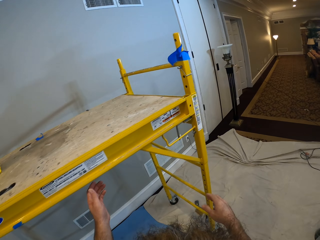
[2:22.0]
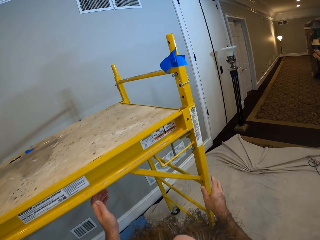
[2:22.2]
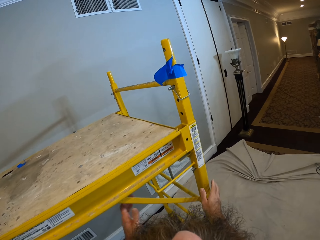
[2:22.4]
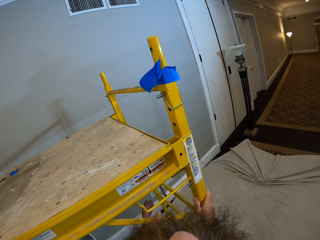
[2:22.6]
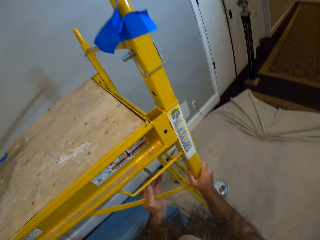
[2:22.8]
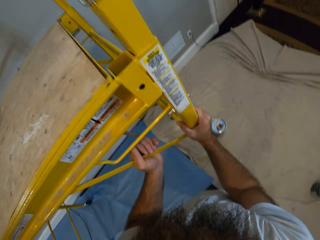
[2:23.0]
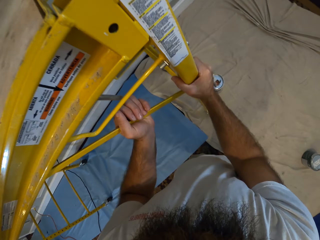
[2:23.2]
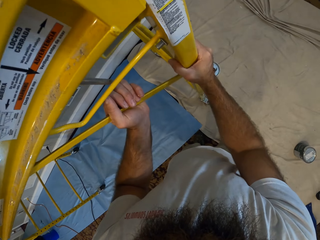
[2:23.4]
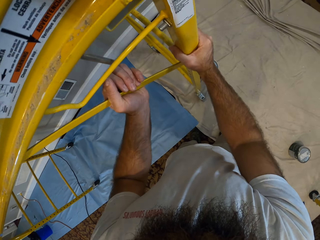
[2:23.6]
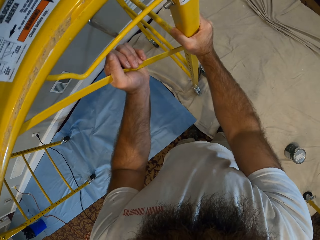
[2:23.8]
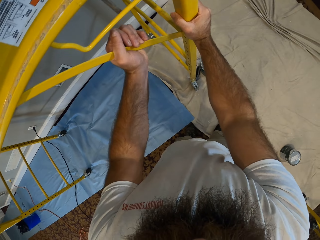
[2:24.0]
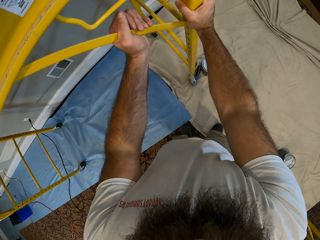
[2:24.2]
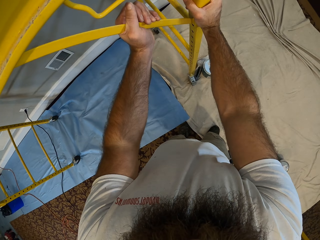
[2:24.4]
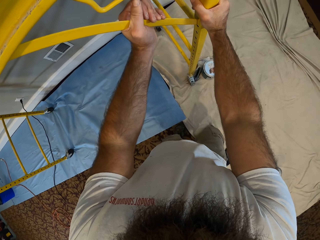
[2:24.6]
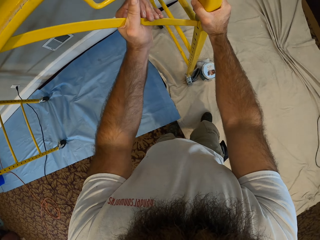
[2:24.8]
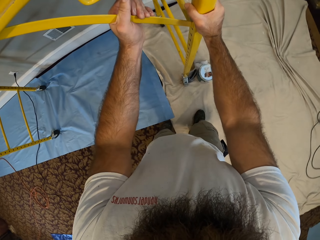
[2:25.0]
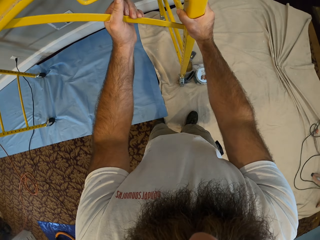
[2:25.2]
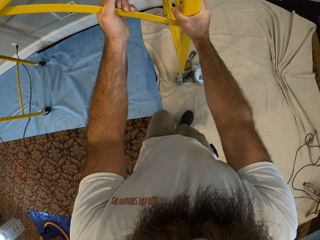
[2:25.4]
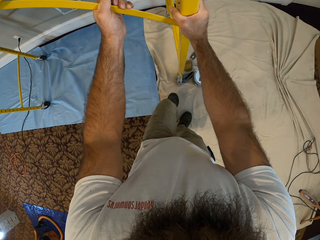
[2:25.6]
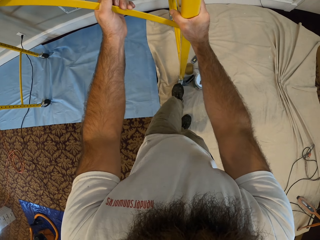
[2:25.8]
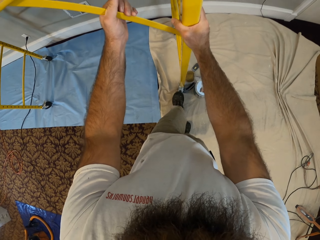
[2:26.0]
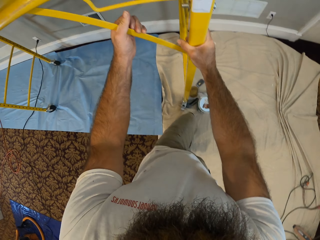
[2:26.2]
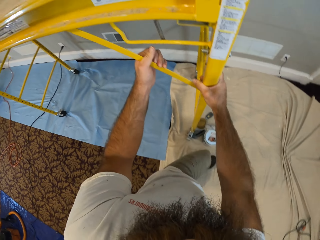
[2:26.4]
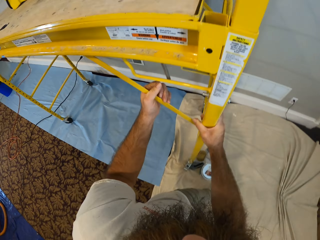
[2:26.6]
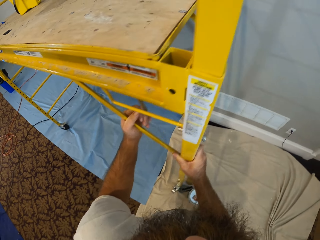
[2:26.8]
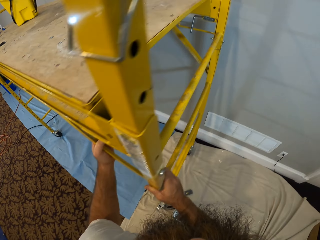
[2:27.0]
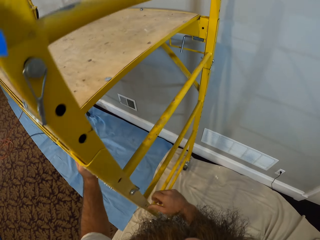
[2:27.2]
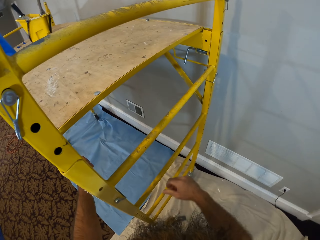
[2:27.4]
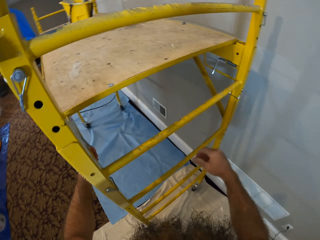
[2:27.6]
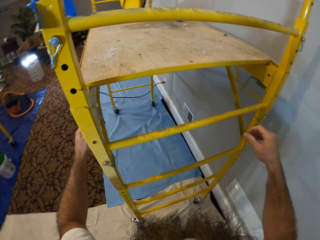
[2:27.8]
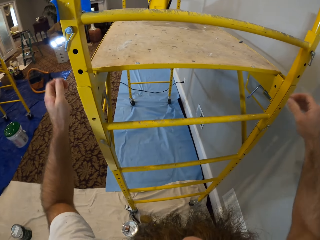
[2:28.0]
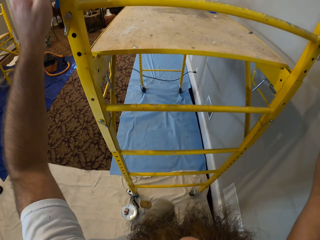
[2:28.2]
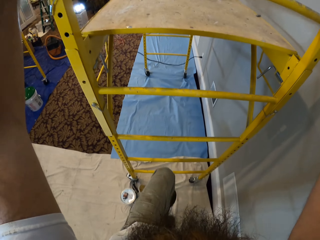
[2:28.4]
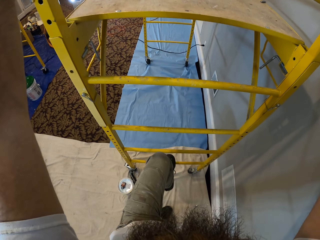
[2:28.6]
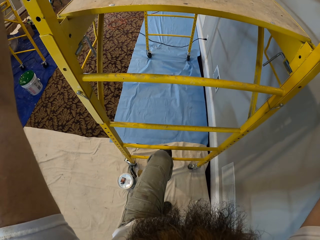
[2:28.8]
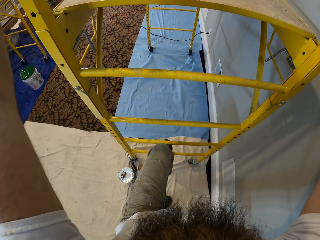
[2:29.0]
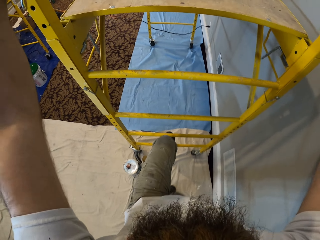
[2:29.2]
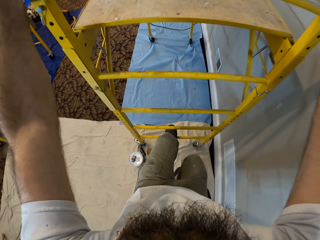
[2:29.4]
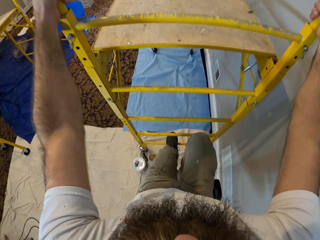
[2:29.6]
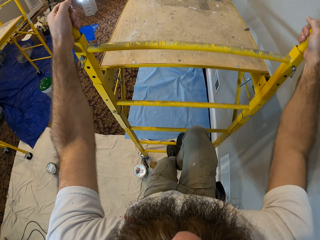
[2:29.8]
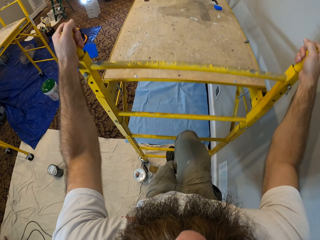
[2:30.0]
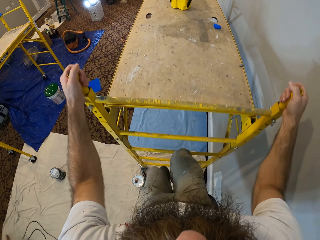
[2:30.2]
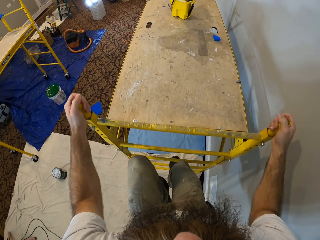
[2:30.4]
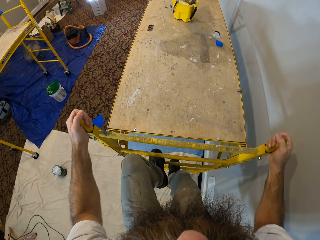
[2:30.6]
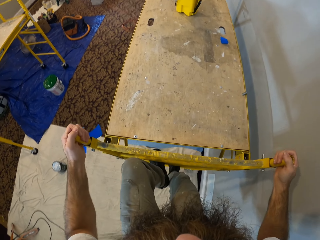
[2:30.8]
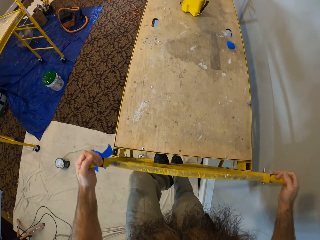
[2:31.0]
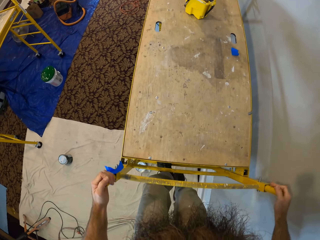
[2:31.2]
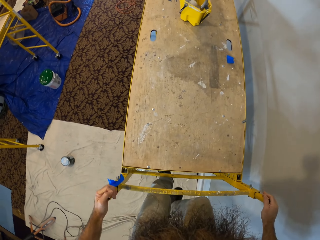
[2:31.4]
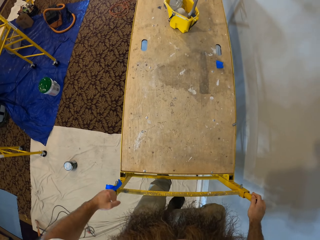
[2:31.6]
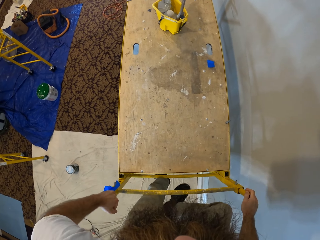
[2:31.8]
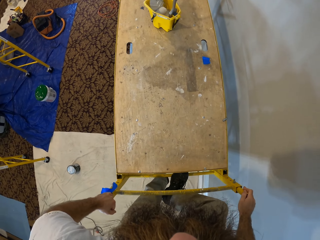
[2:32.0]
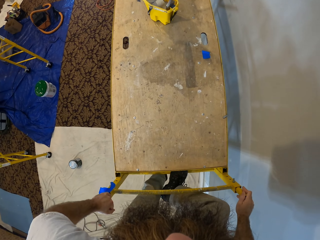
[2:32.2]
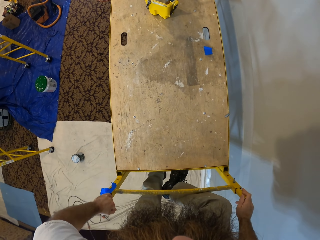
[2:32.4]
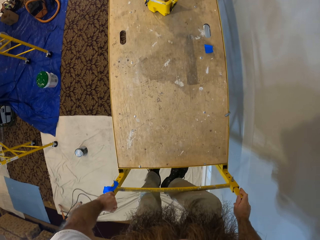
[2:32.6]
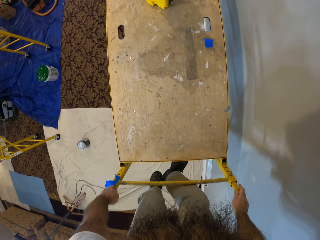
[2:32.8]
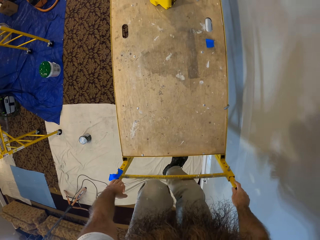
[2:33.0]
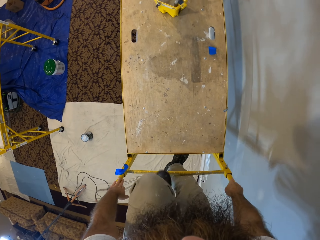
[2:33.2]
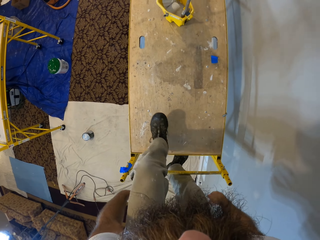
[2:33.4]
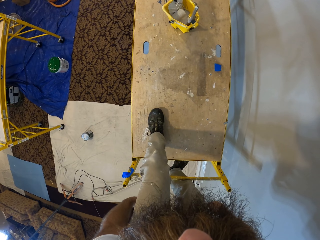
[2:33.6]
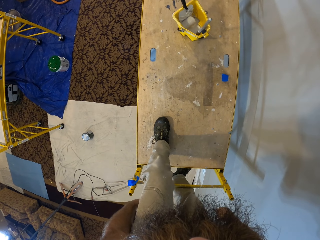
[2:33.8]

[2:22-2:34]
The camera wearer adjusts the scaffold with his hands. He climbs up the scaffold with his hands and legs.

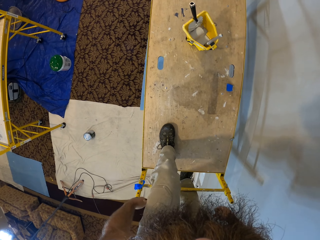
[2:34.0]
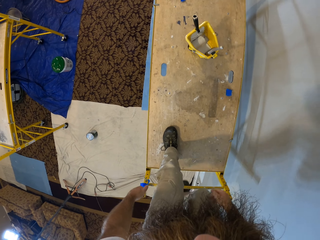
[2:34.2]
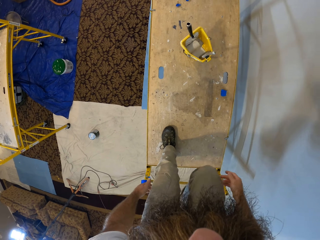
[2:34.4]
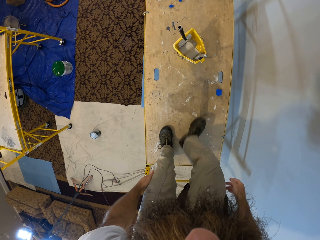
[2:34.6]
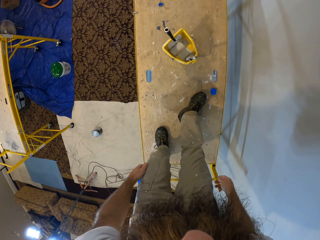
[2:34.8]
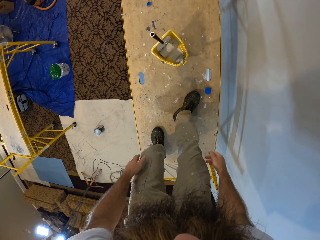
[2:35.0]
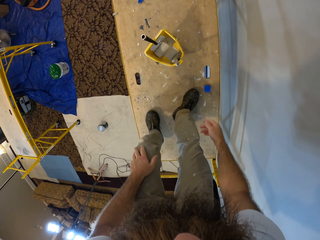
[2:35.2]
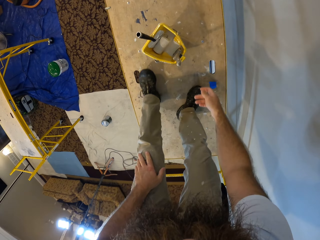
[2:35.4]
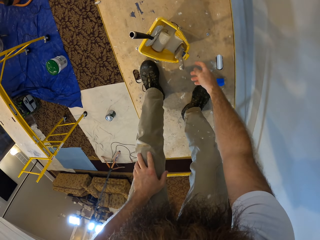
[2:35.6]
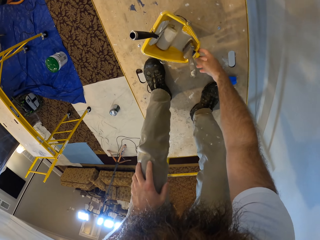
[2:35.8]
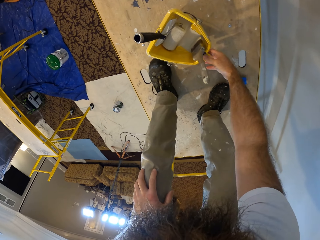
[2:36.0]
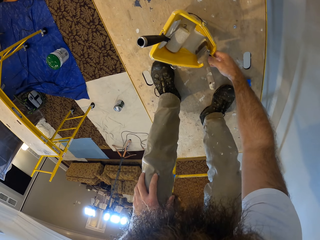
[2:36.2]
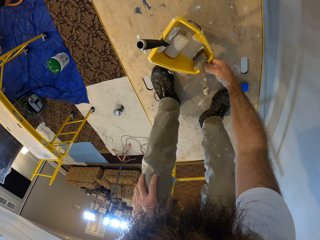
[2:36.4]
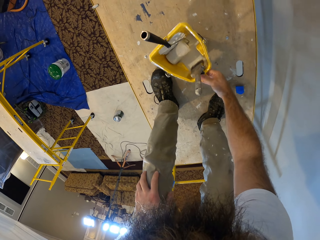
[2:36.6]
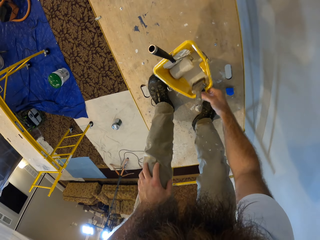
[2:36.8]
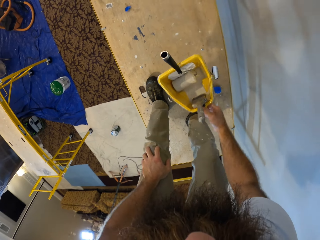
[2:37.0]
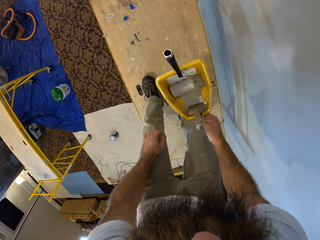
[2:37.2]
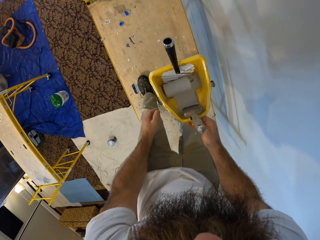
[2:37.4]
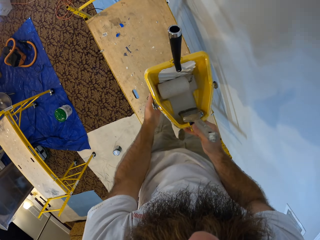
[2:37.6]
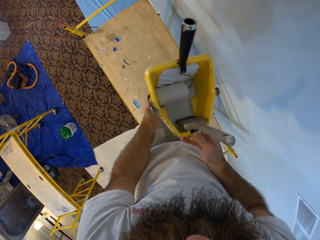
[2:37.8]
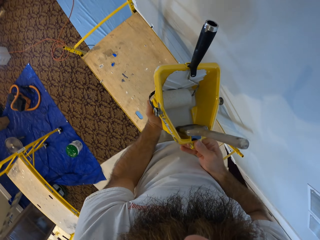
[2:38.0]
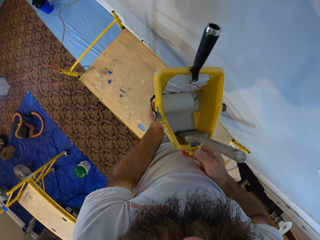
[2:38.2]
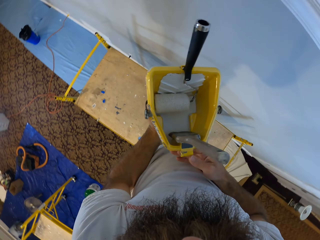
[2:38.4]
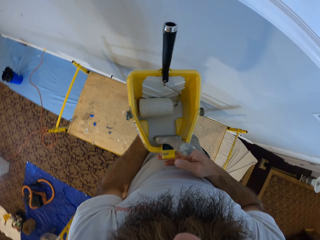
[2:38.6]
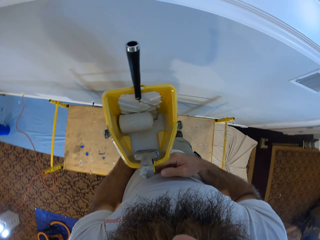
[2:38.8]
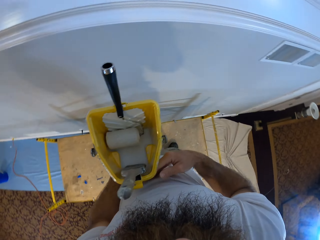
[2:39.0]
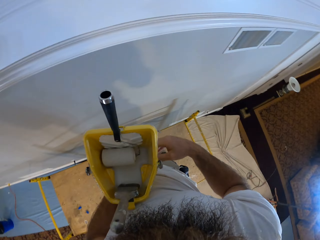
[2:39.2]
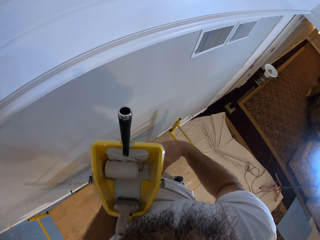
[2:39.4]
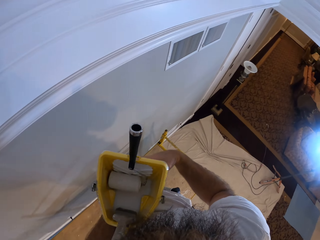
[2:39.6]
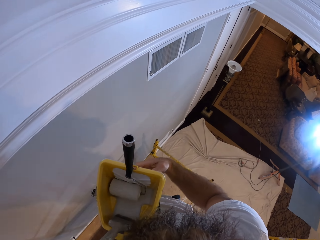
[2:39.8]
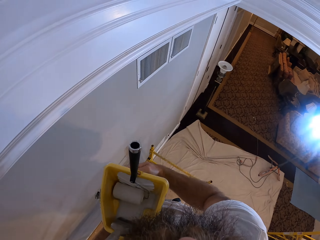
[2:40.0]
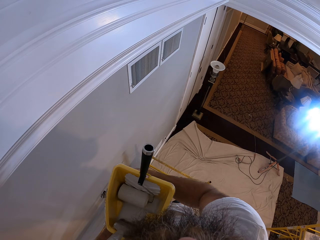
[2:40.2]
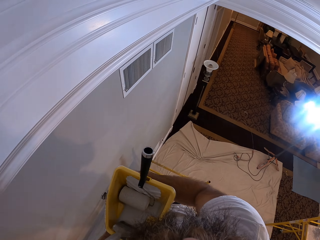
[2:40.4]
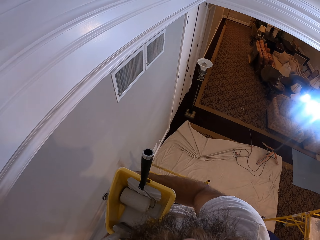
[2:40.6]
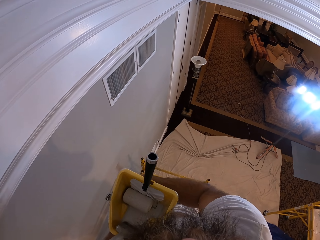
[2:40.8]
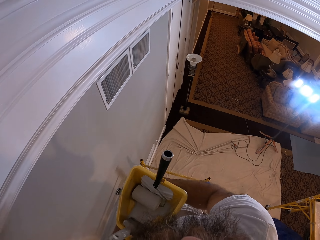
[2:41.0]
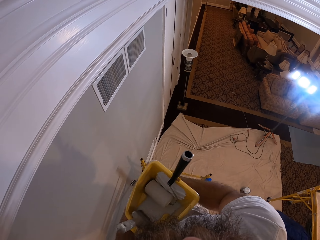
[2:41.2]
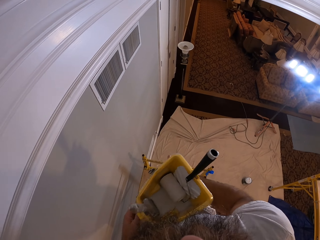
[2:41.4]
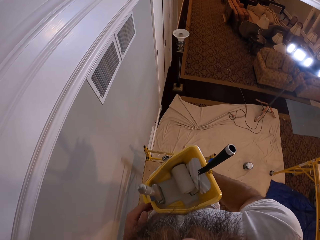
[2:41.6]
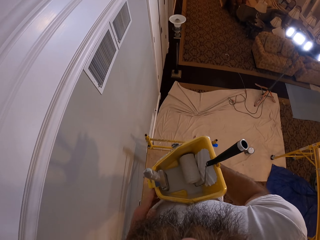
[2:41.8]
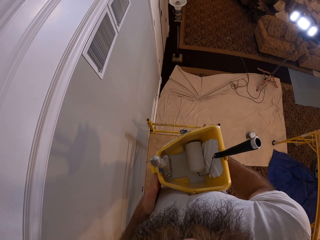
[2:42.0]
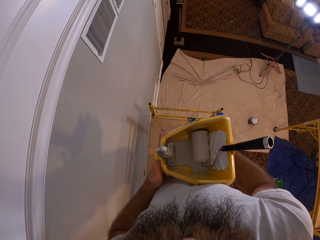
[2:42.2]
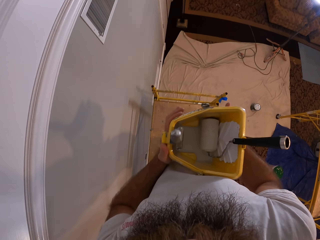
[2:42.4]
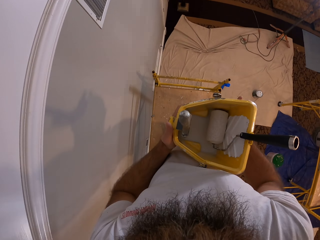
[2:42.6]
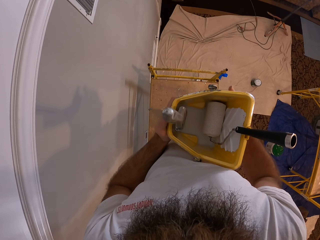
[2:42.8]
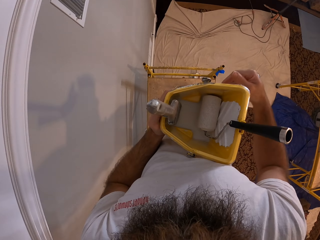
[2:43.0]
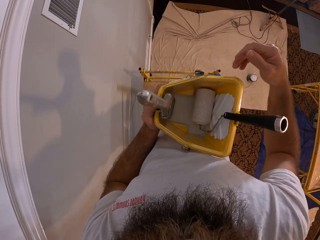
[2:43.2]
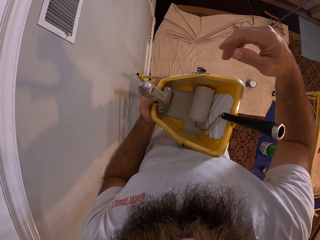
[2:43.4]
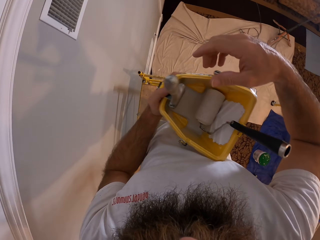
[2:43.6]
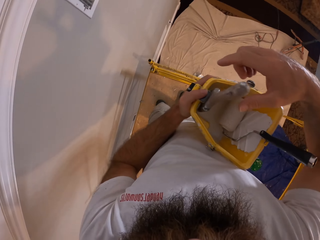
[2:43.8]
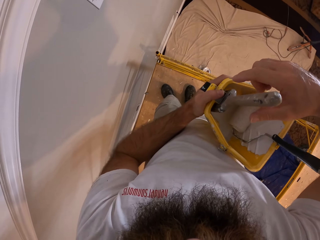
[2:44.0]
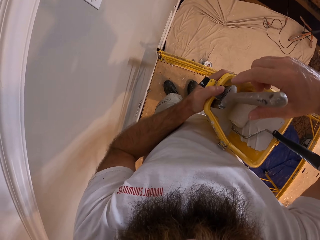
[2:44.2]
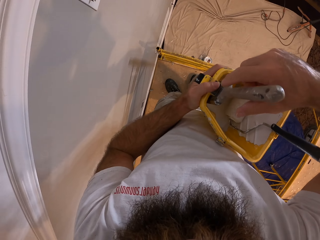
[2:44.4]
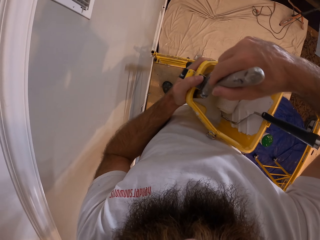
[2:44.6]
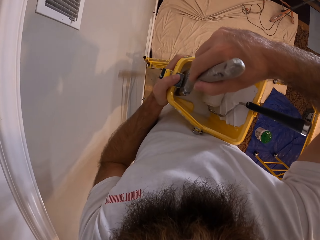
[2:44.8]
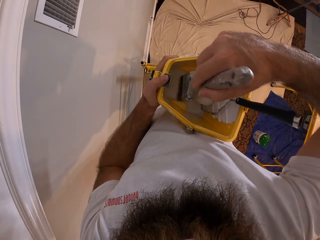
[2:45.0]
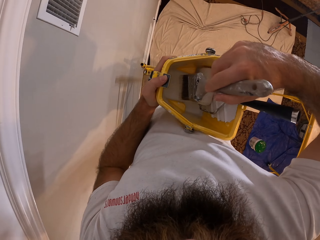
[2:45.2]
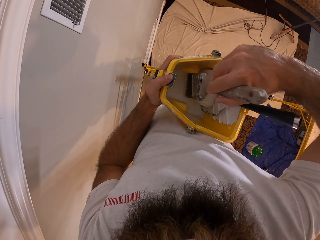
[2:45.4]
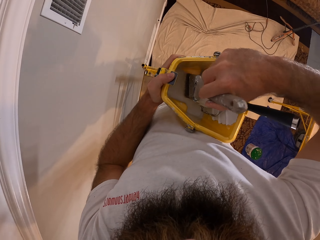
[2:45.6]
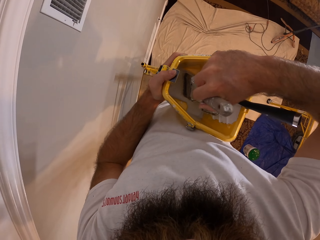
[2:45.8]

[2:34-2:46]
The camera wearer carries the bucket of paint from the scaffold with his right hand. He takes the paint can. He carries the bucket of paint with his hands. He takes the paintbrush in the bucket with his right hand.
